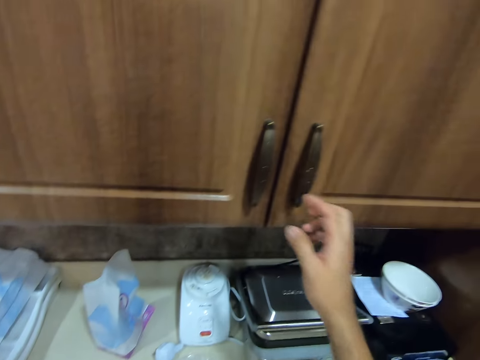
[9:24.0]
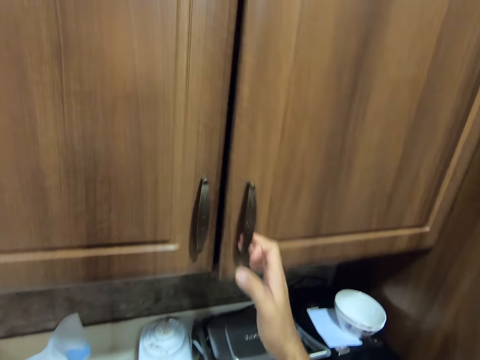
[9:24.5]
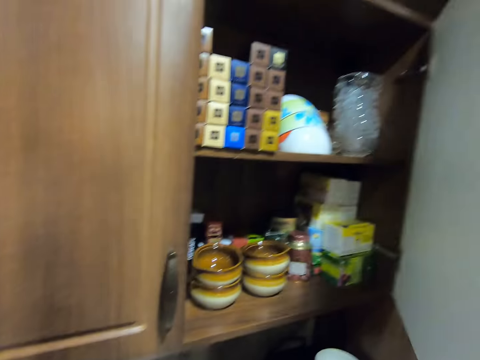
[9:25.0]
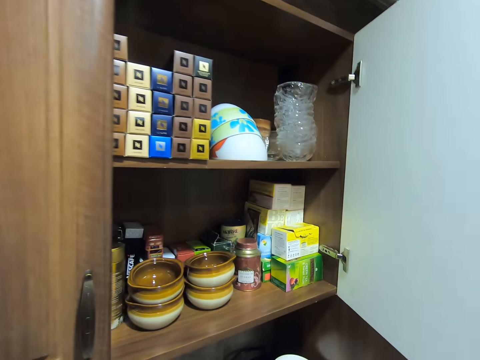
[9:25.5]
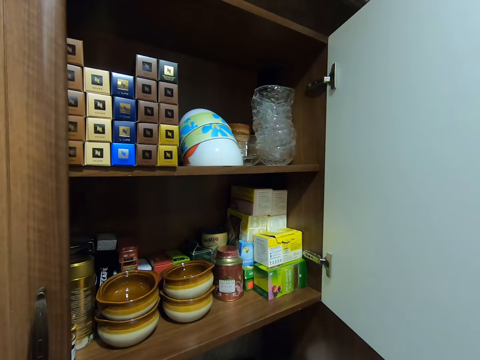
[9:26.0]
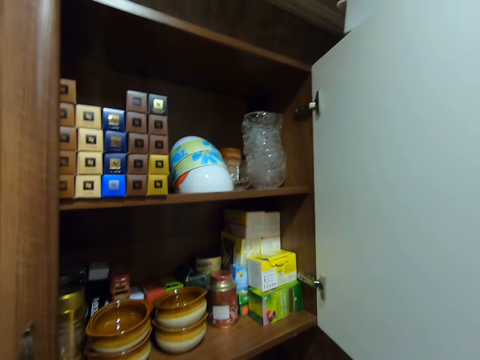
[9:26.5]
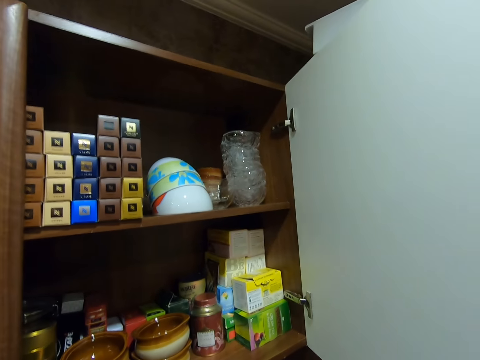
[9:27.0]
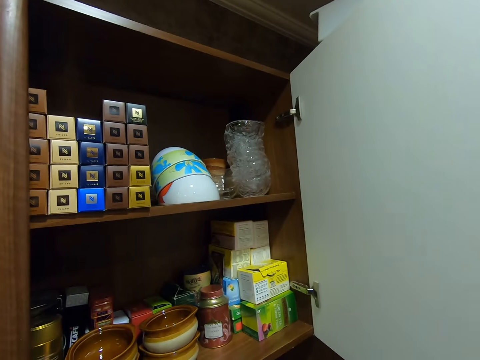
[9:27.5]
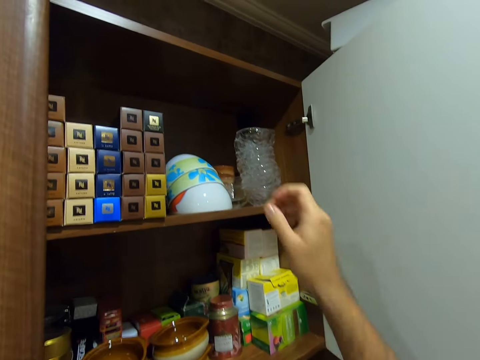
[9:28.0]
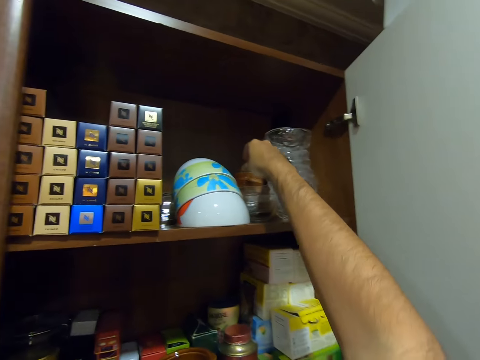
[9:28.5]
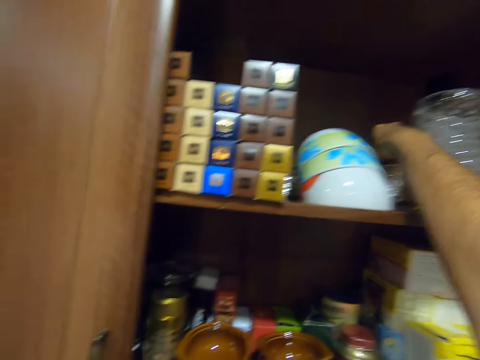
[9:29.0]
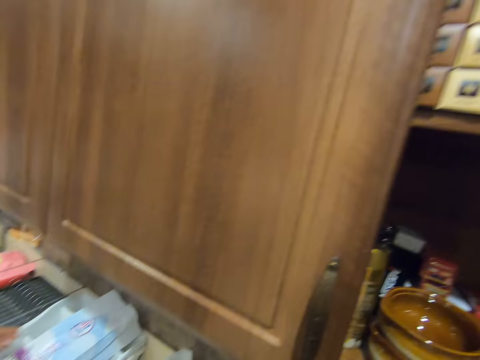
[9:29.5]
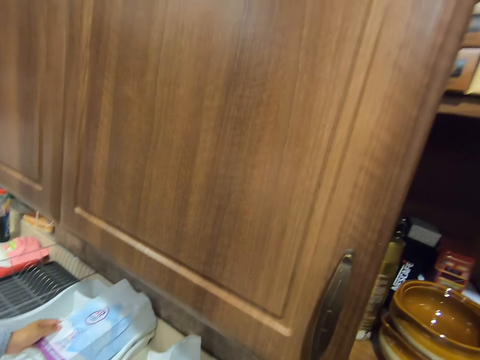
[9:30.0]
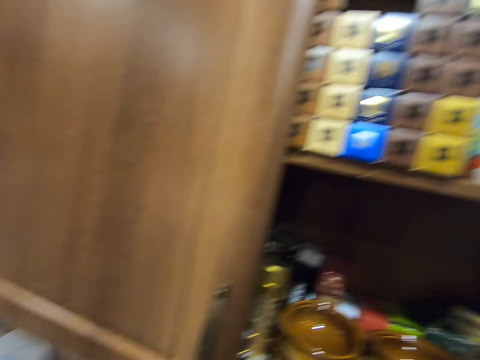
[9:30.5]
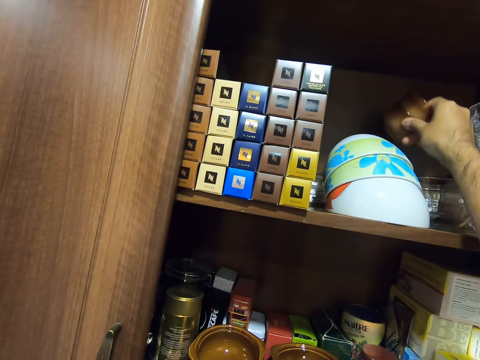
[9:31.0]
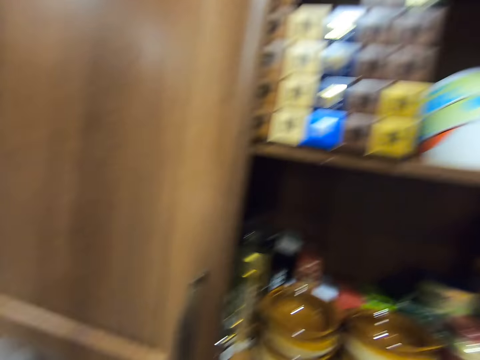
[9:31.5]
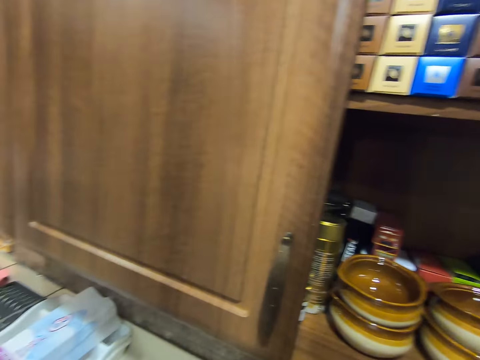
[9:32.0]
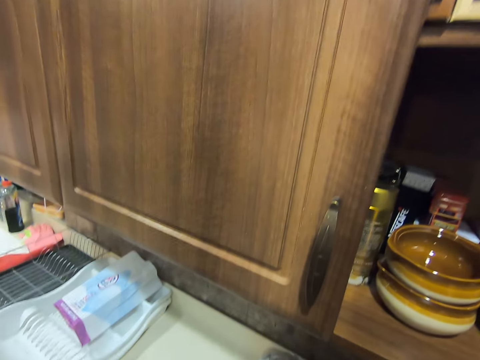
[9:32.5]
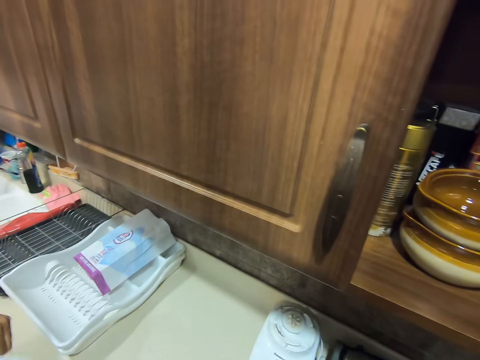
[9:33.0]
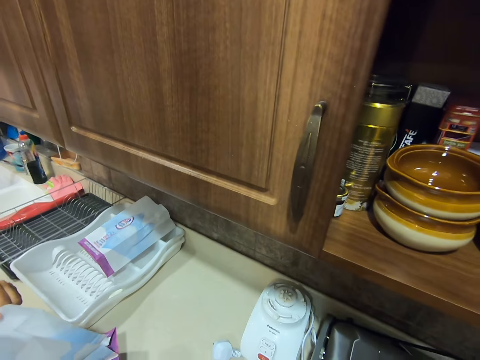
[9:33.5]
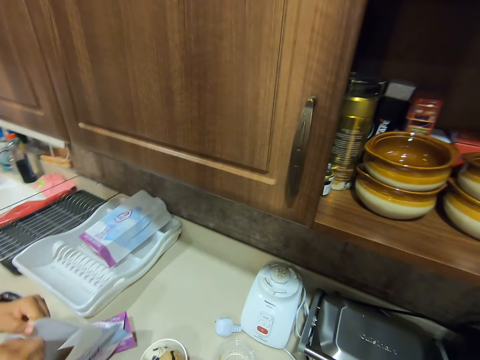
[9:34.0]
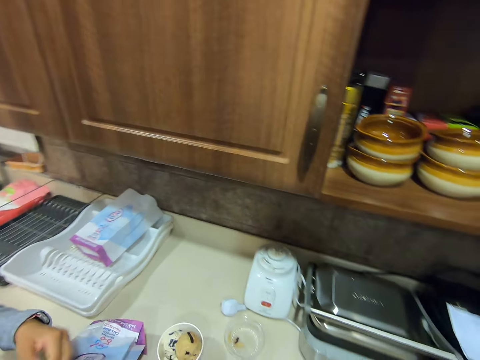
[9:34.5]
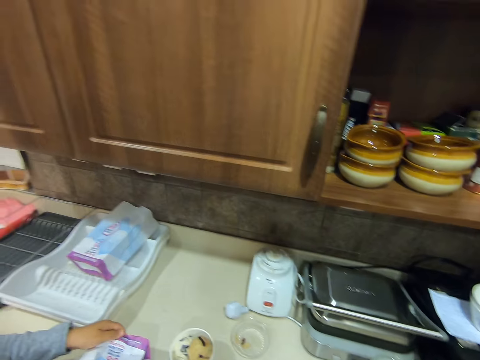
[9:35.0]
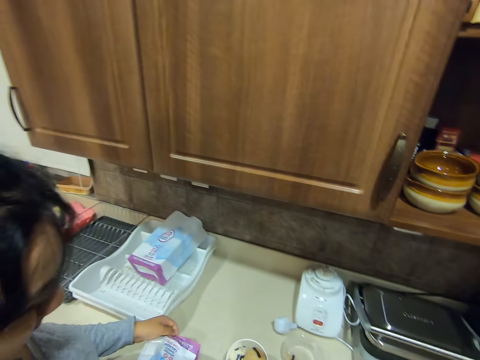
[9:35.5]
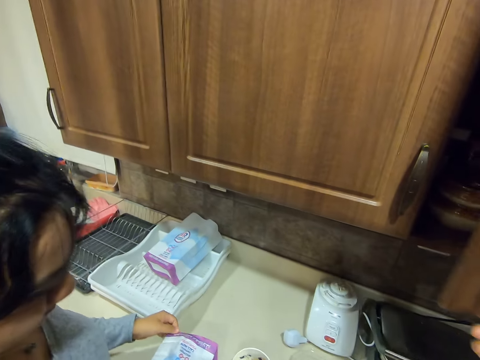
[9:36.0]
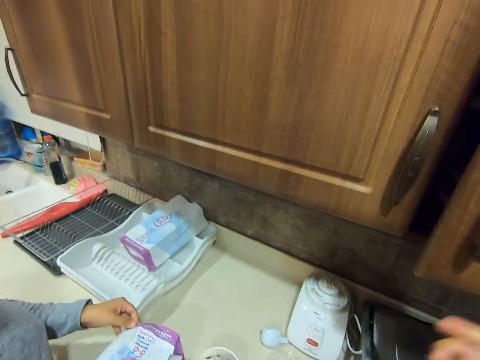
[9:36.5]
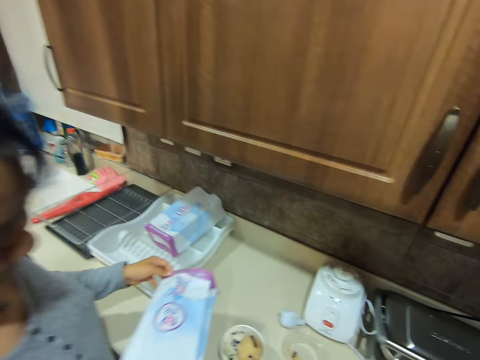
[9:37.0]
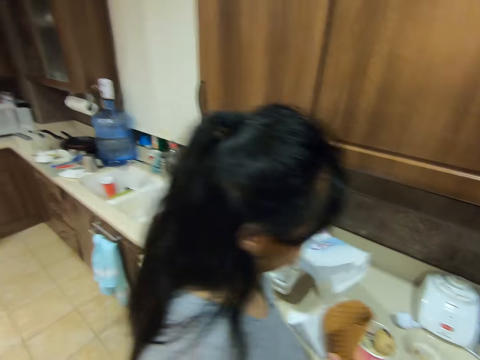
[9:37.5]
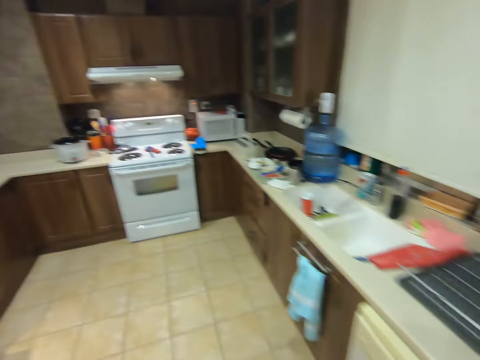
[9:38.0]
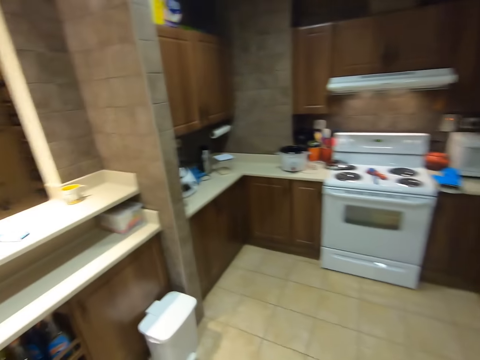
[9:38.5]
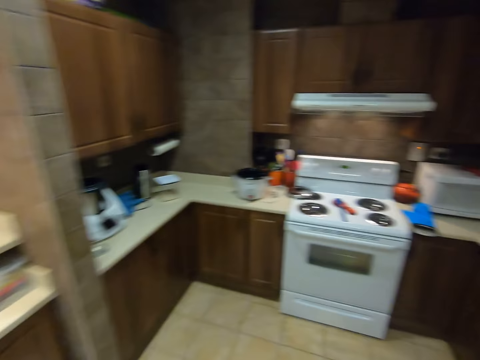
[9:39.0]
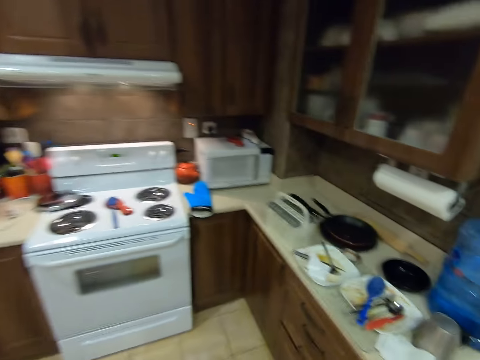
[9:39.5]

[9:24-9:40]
The camera wearer opens a cupboard with his right hand. He takes a mug or bowl from the cupboard with his right hand. The woman touches the paper bag on the plate rack on the counter with her left hand. The woman holds the paper bag on the counter with her left hand. The camera wearer places the bowl on the kitchen counter. The woman takes a waffle from the paper bag in her left hand with her right hand. The camera wearer closes the cupboard with his right hand.

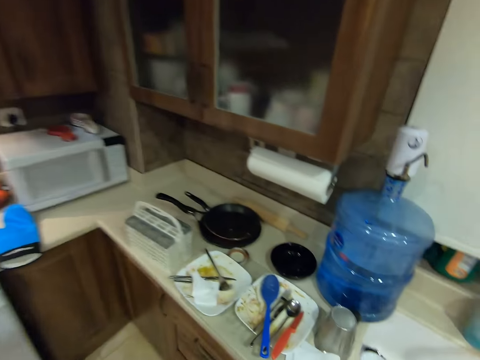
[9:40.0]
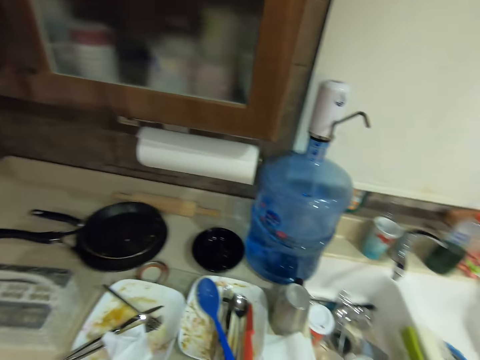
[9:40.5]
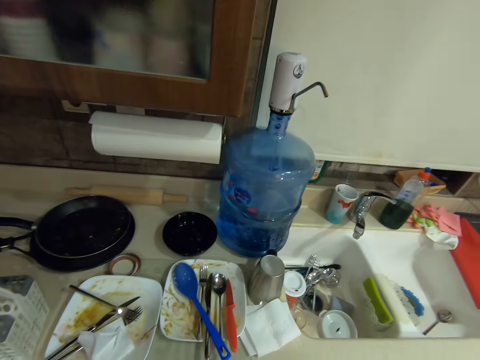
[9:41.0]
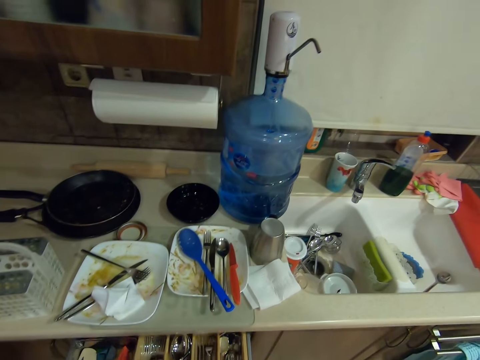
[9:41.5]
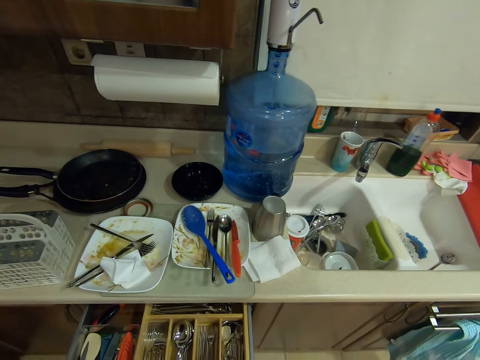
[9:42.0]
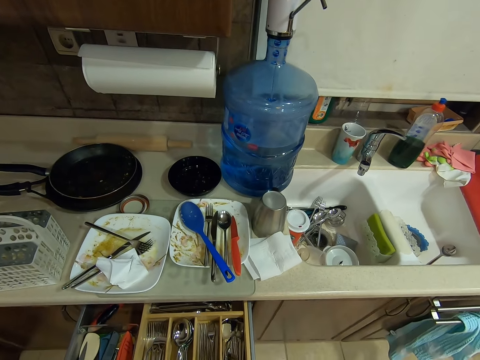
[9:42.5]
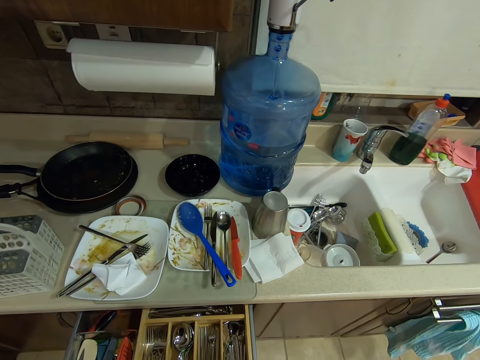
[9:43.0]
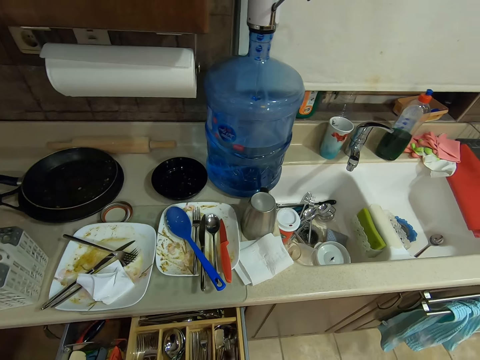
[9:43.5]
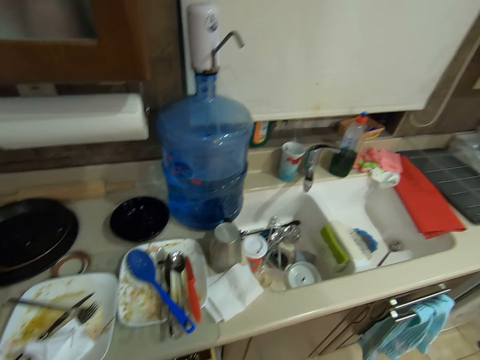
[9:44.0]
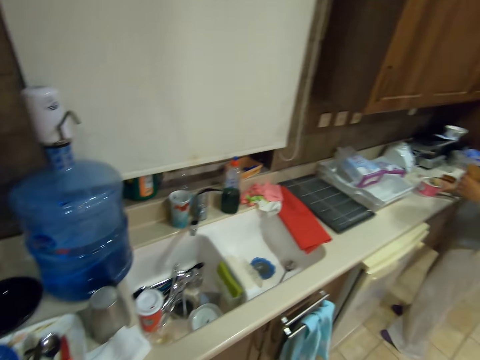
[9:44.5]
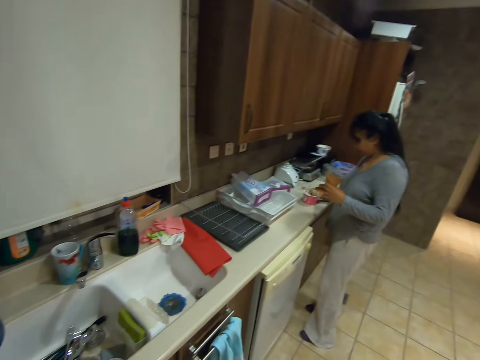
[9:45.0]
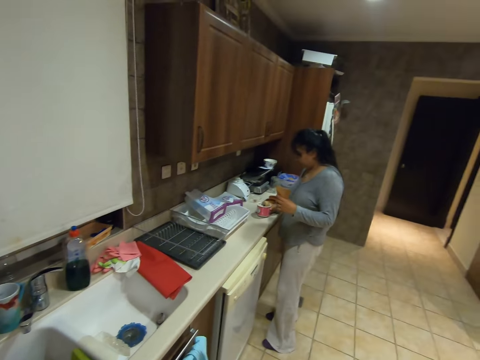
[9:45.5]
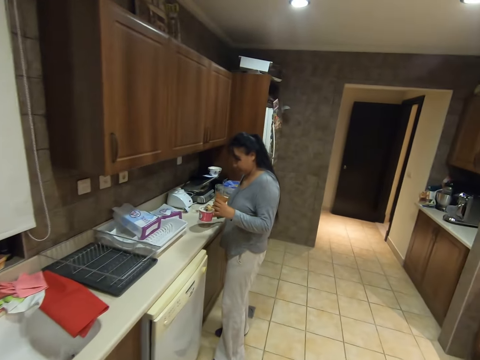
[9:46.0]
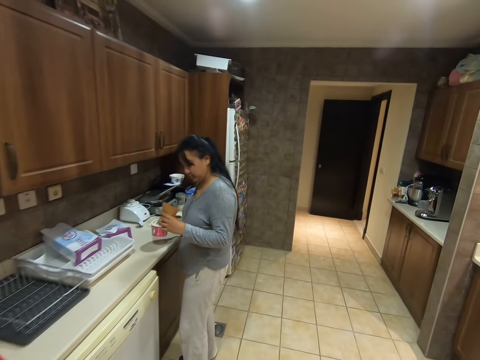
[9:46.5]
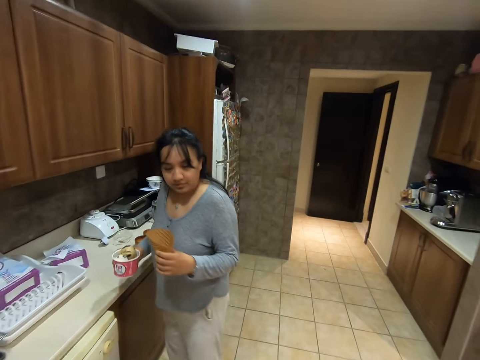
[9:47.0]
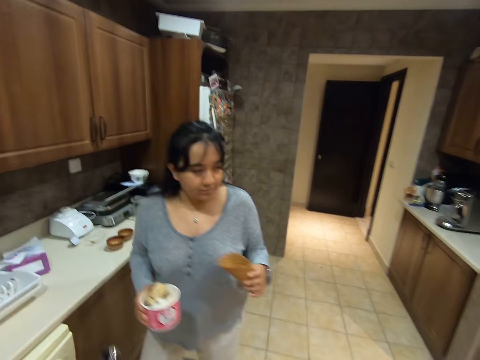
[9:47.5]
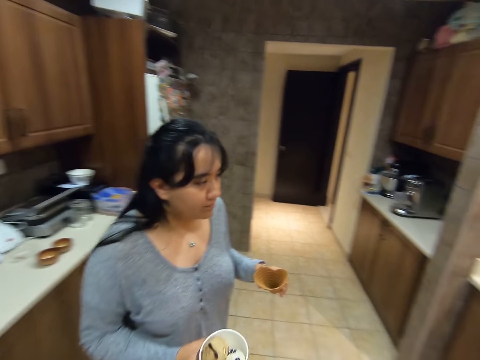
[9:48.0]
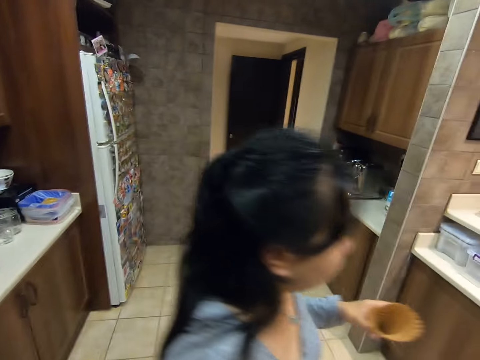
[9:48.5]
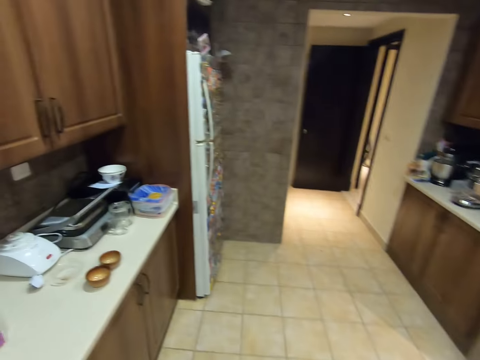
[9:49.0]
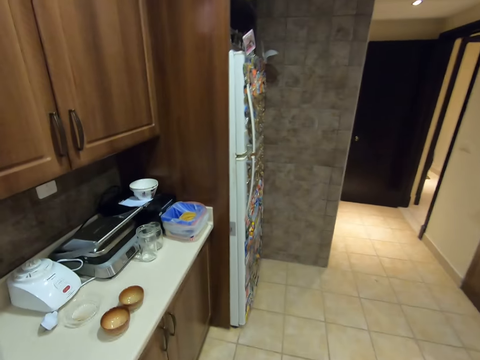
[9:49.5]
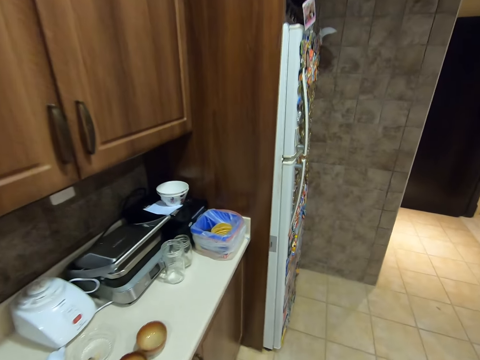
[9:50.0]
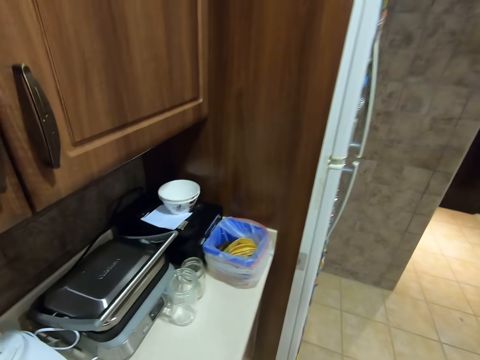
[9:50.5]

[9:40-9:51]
The camera wearer opens a drawer with his left hand. He takes a spatula-like spoon from the drawer with his right hand. A woman lifts a cup of ice cream from the counter with her right hand. The woman holds an ice cone.
